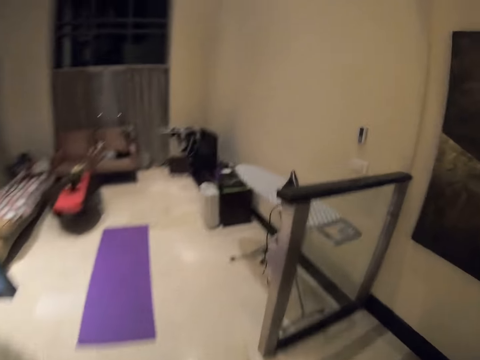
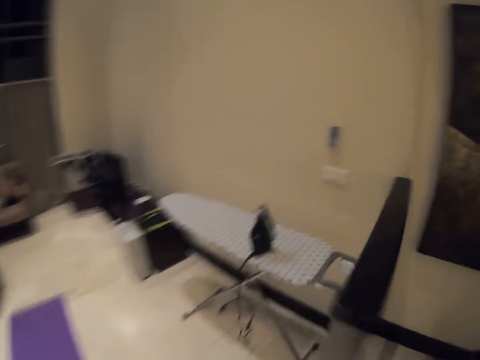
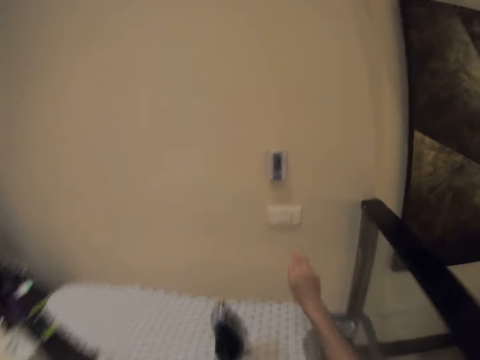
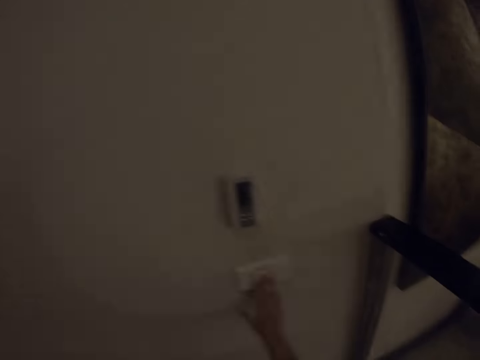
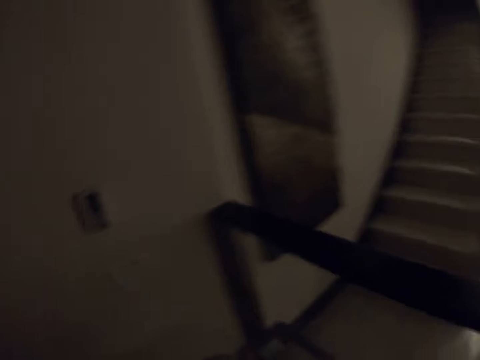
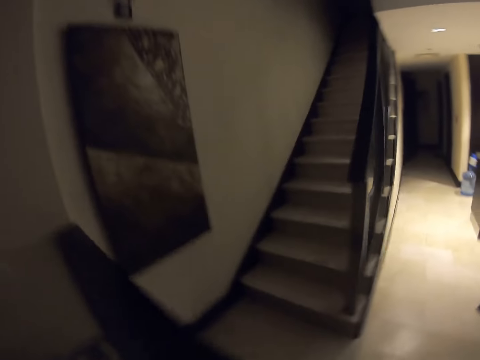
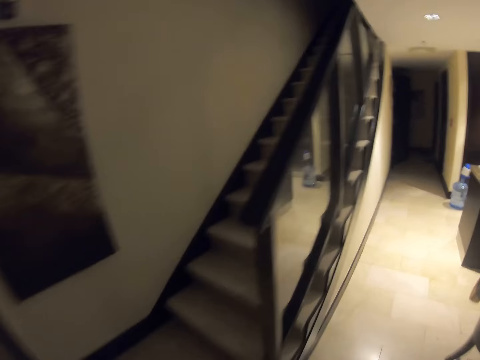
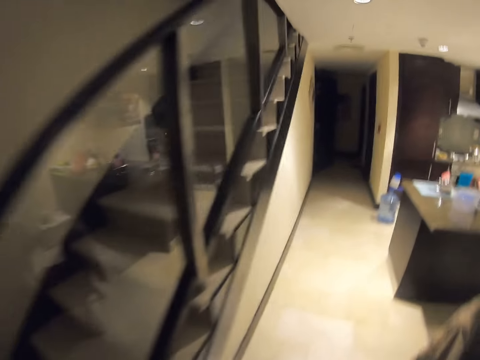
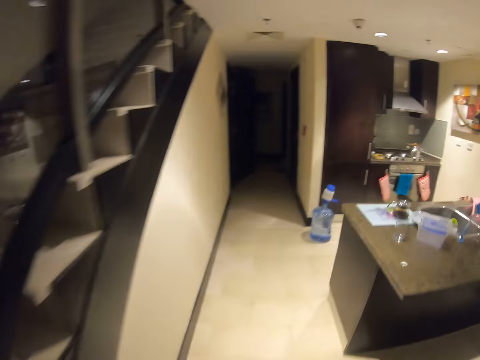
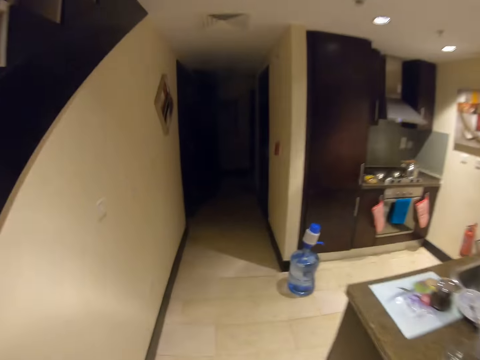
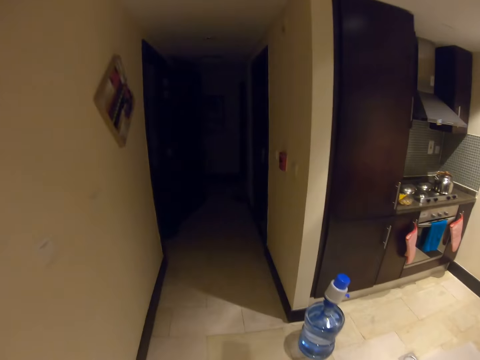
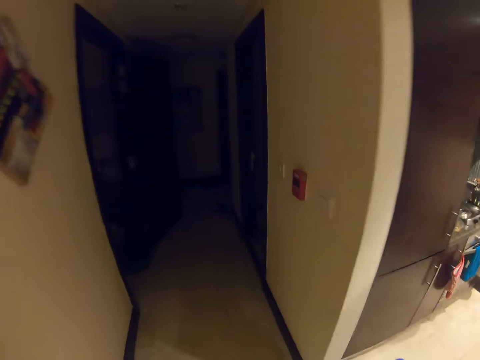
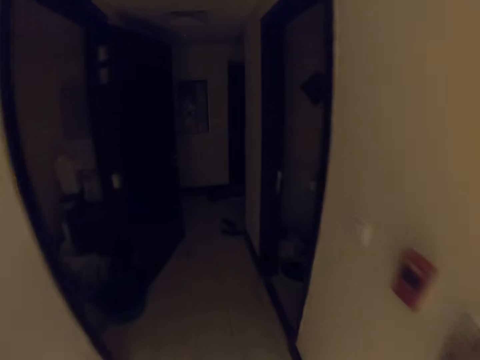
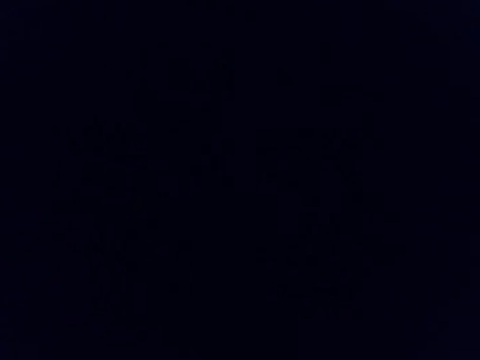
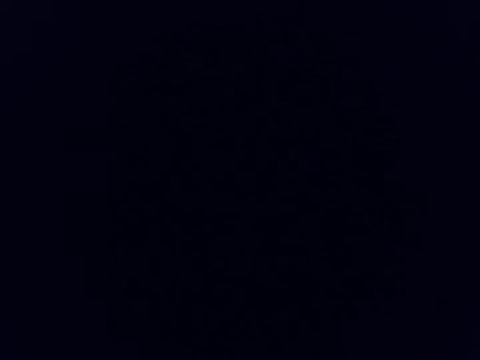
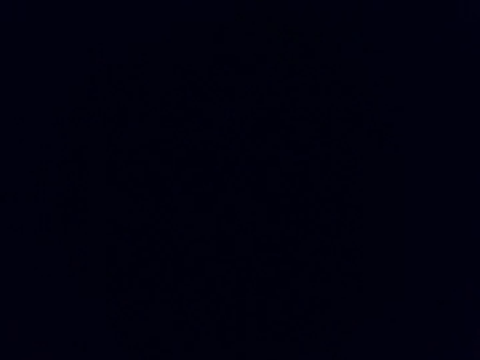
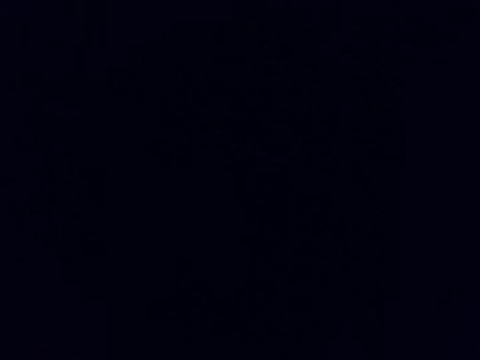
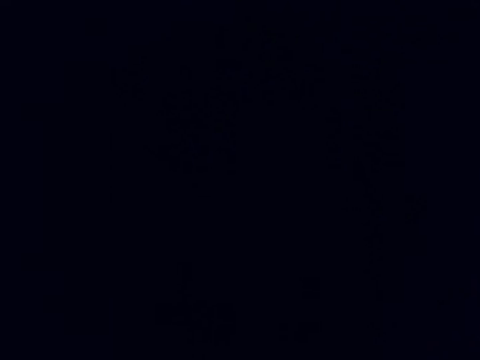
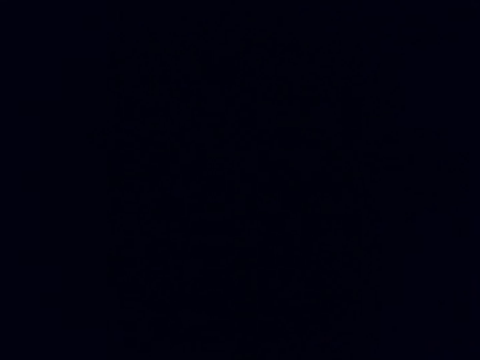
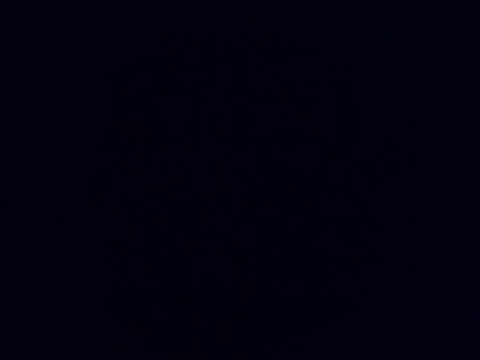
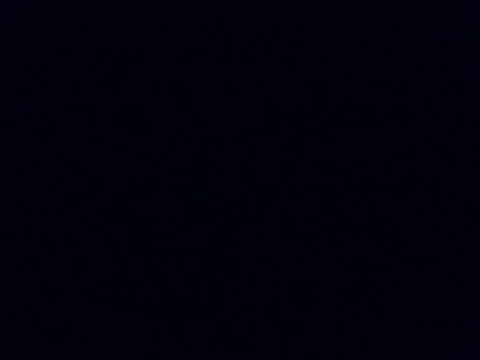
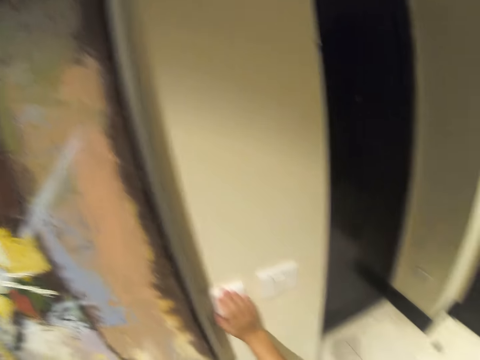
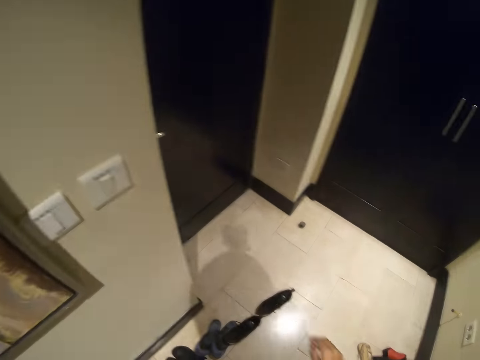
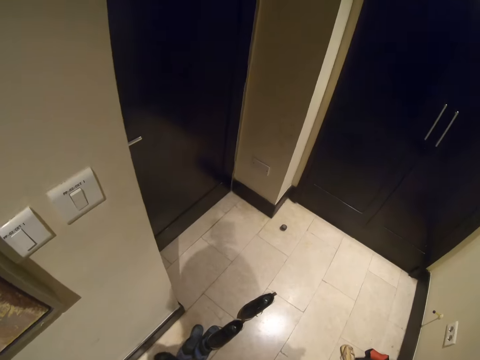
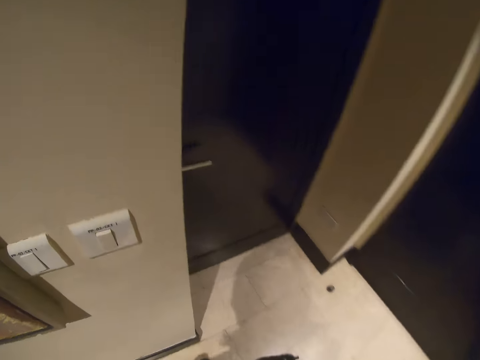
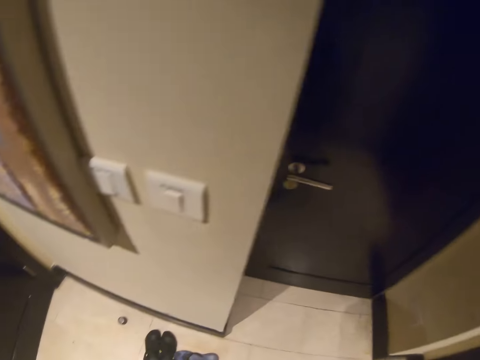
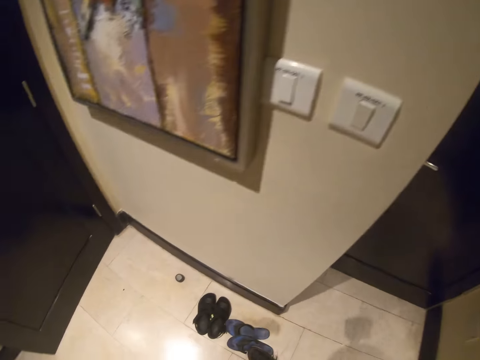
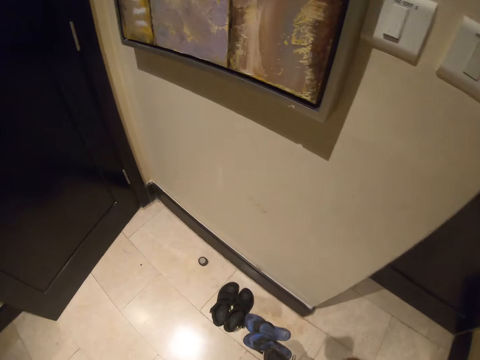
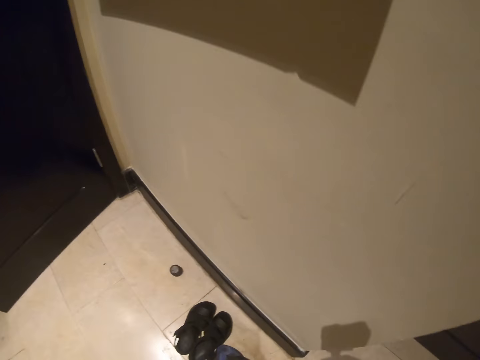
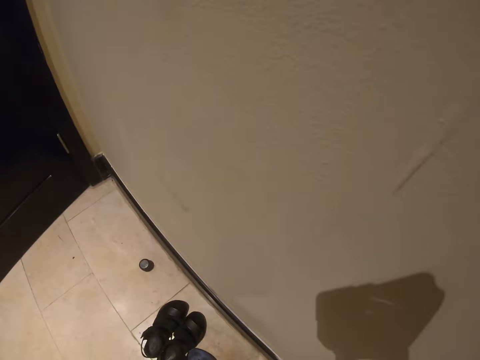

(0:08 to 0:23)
The camera wearer switches the lights off. They walk around the house. They switch off the light. They switch the lights on.

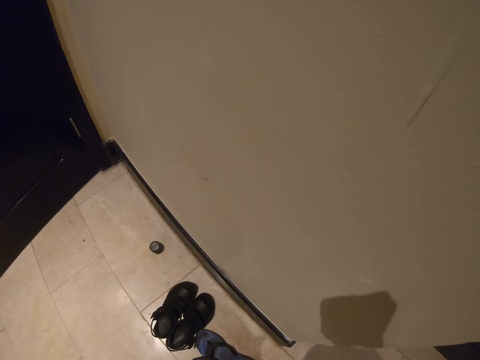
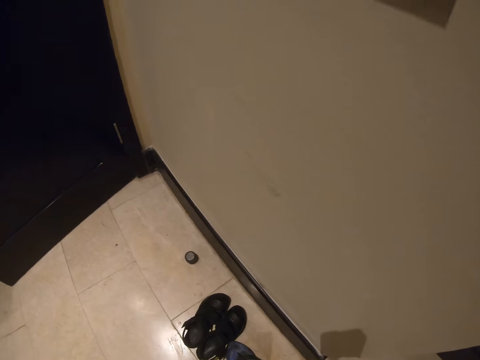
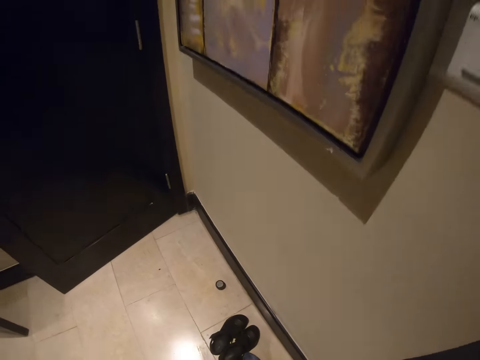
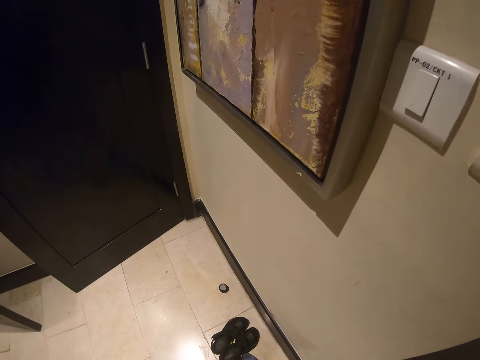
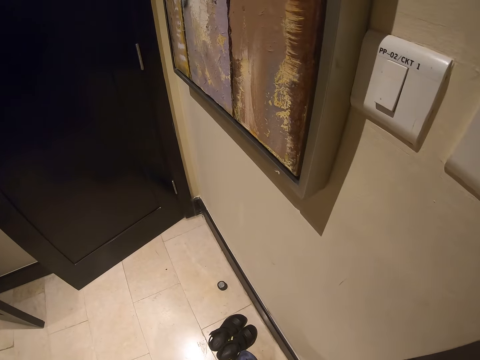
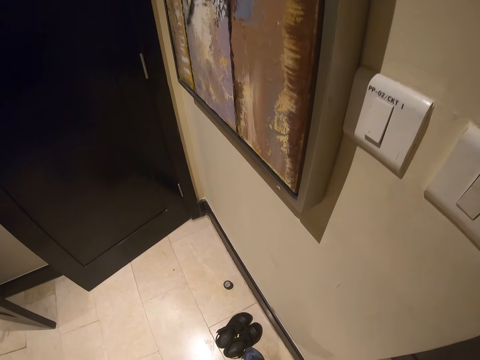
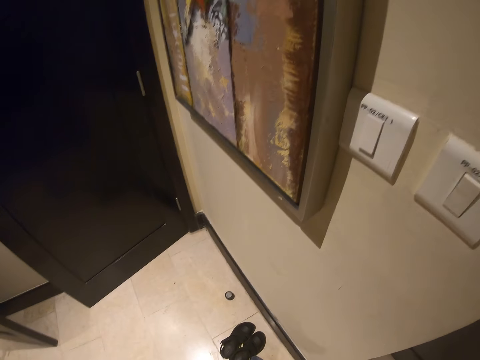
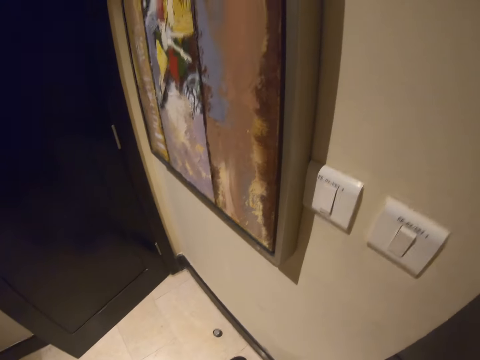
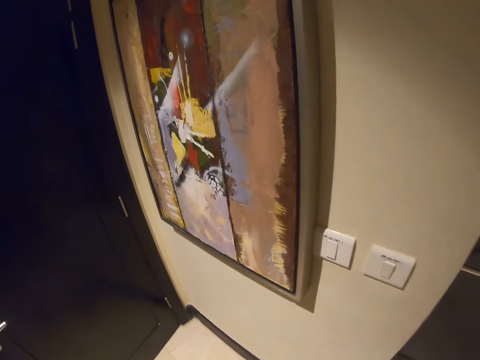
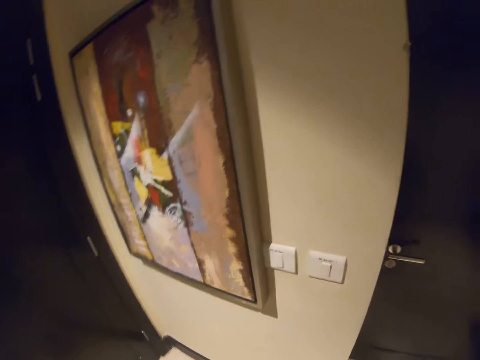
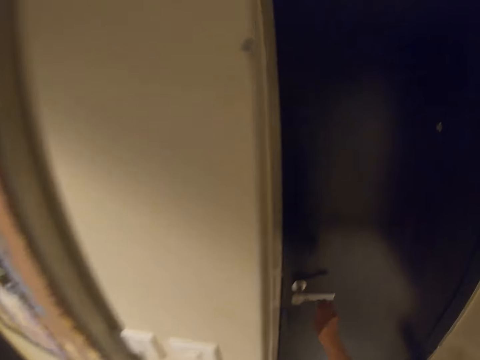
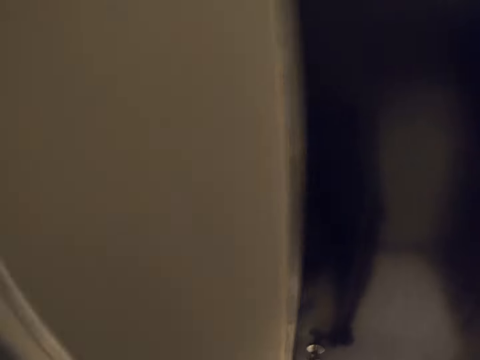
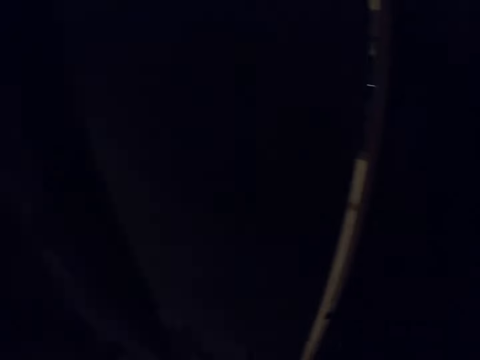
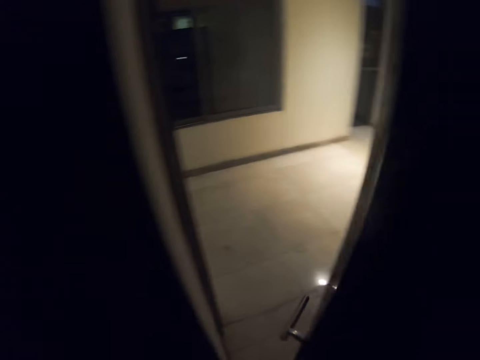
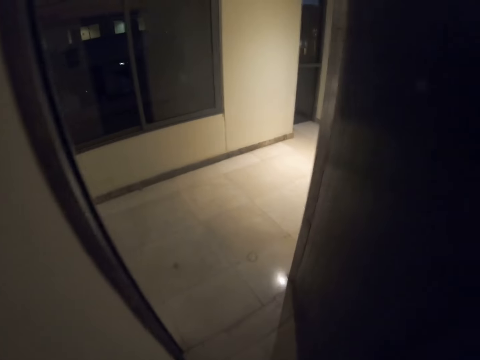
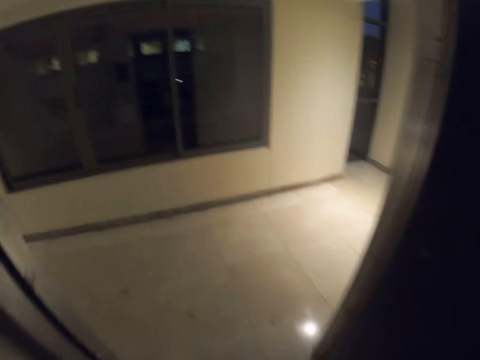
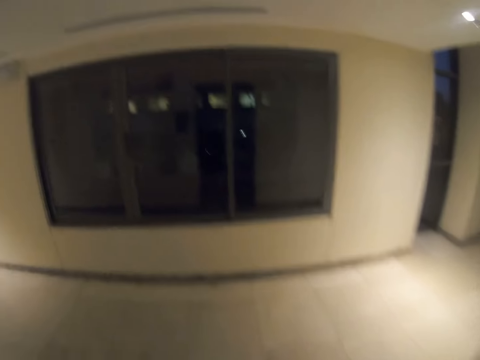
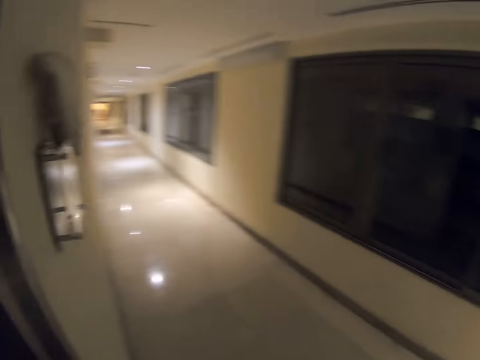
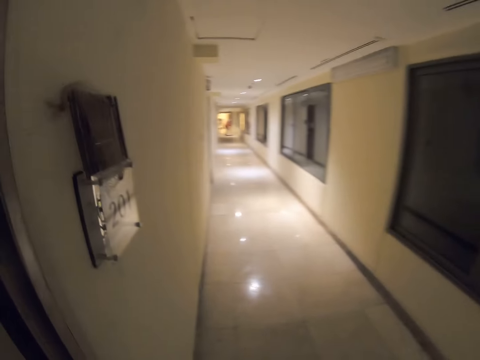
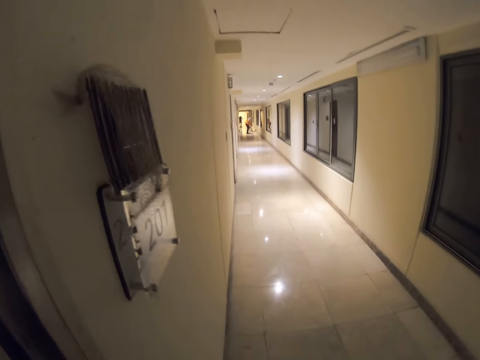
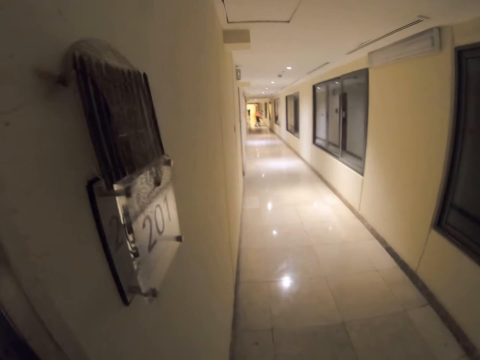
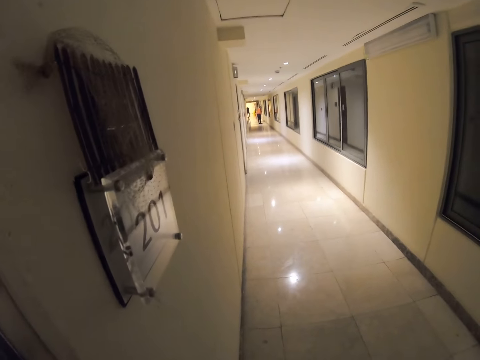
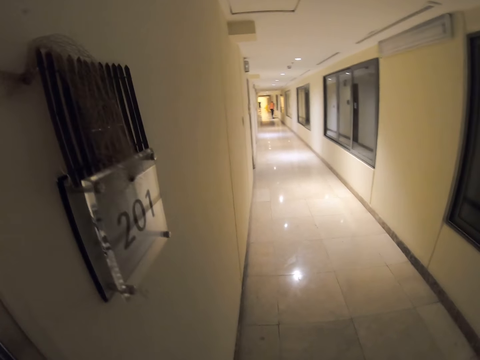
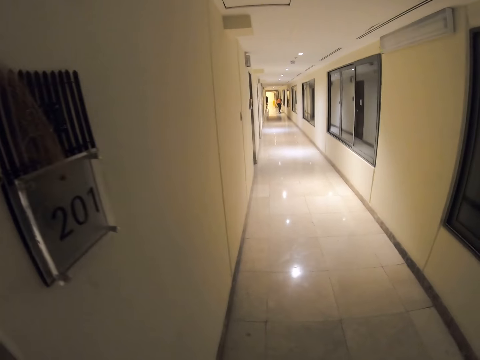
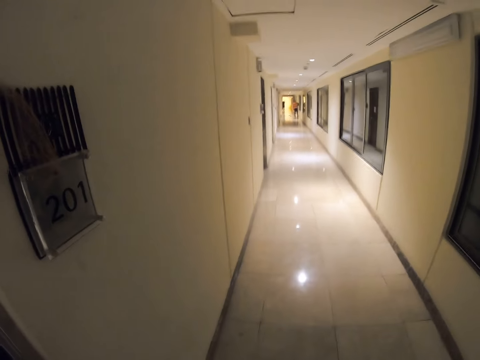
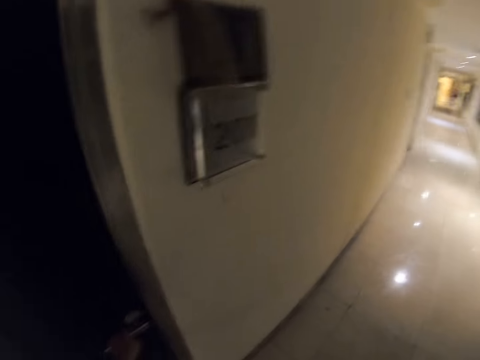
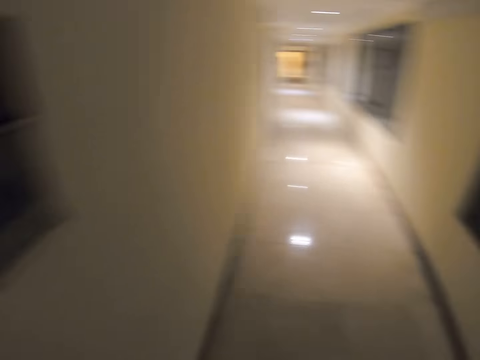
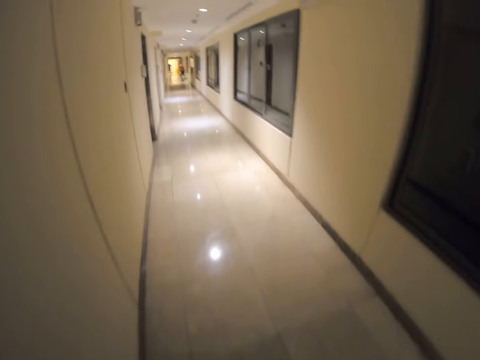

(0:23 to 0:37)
The camera wearer looks around. They walk through the corridor. They open the door. They look around.
